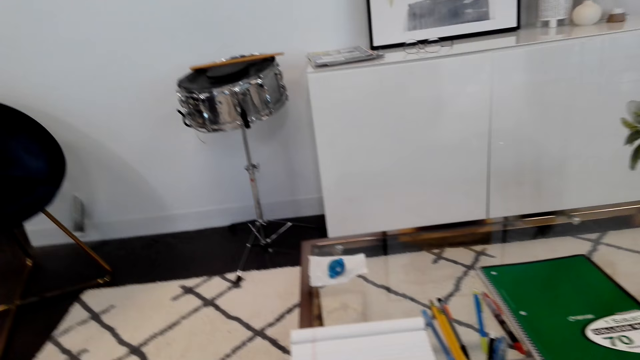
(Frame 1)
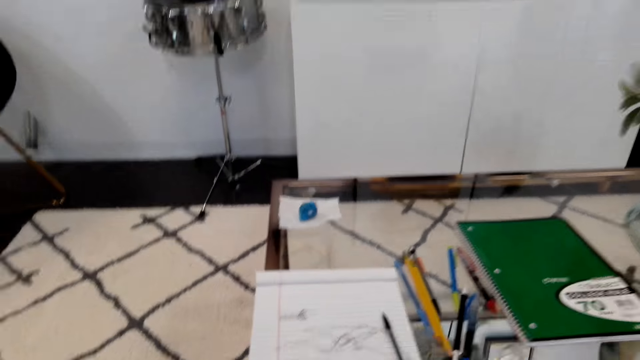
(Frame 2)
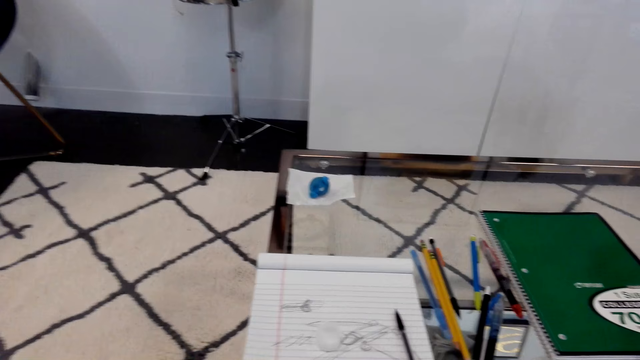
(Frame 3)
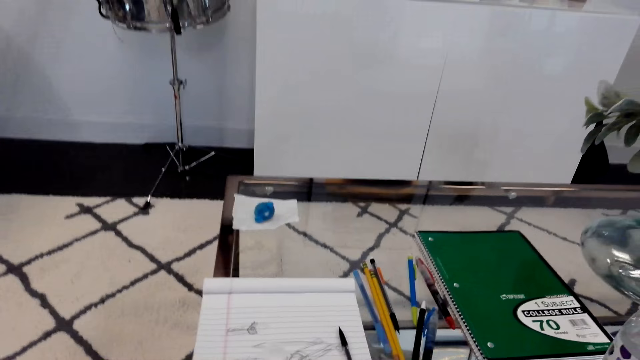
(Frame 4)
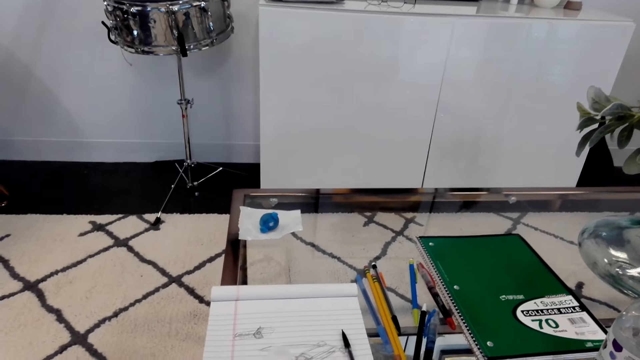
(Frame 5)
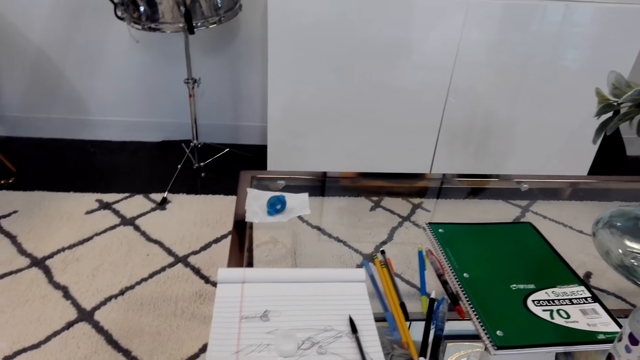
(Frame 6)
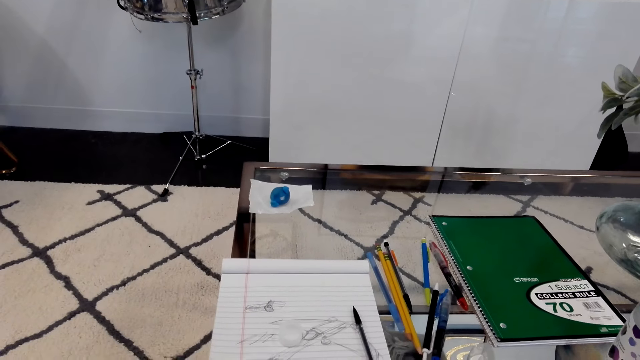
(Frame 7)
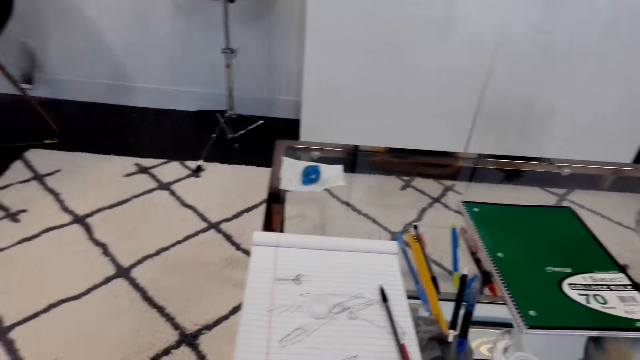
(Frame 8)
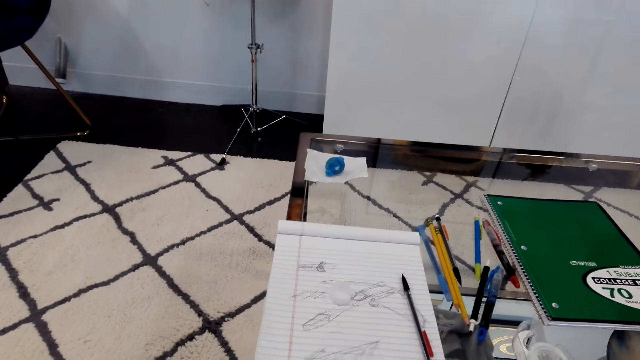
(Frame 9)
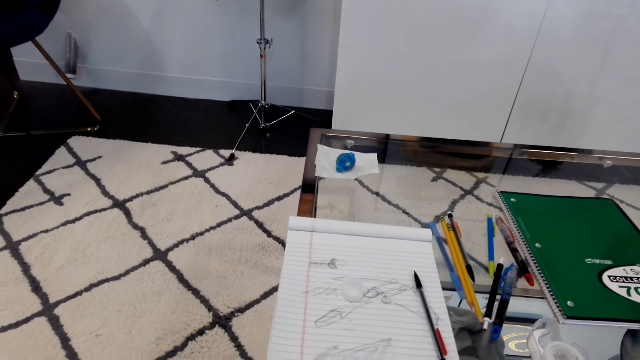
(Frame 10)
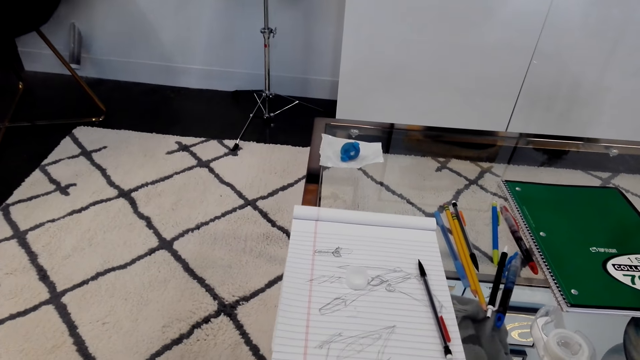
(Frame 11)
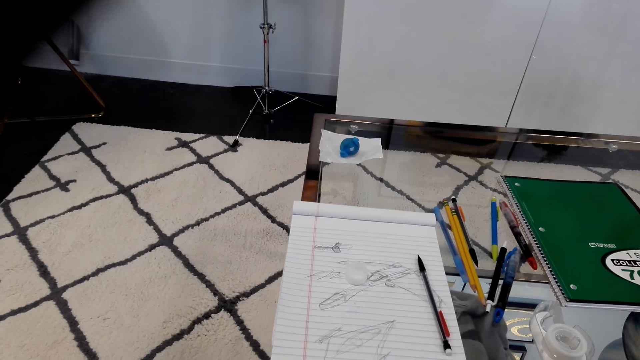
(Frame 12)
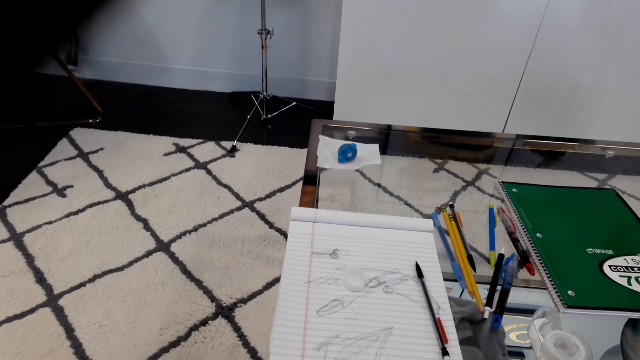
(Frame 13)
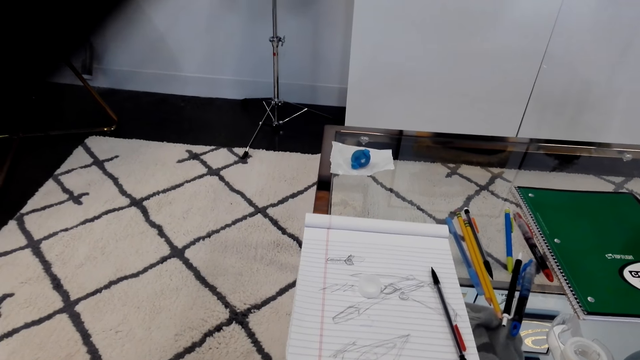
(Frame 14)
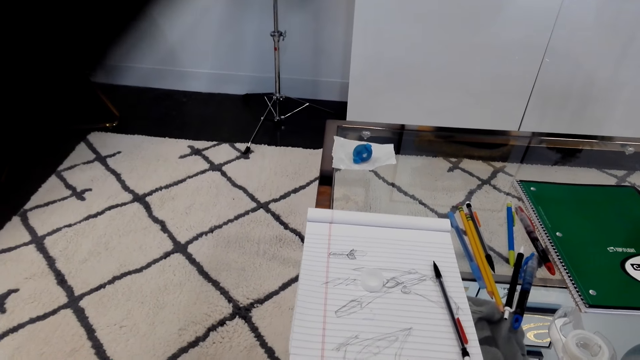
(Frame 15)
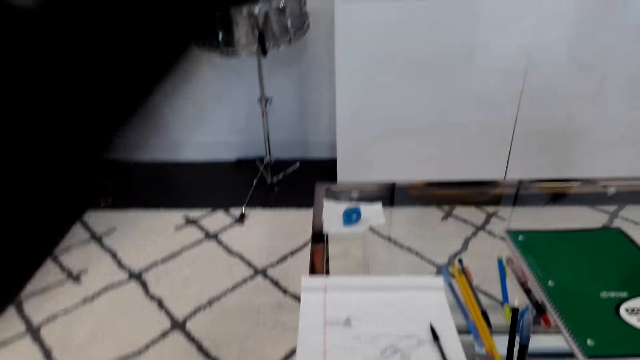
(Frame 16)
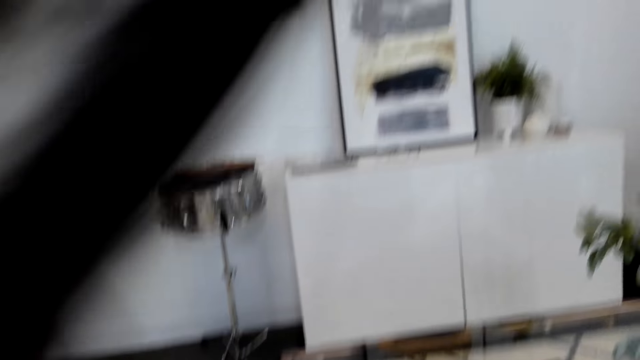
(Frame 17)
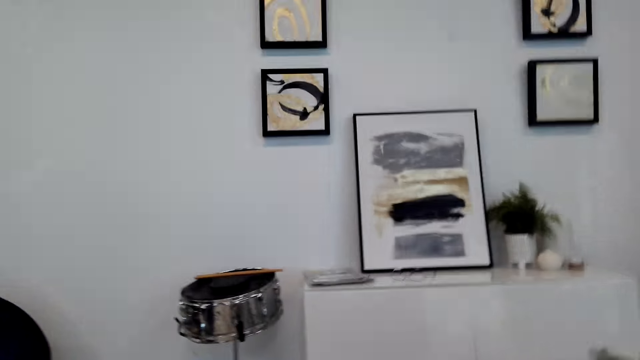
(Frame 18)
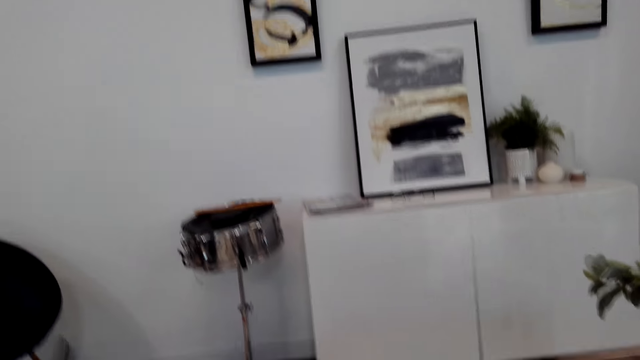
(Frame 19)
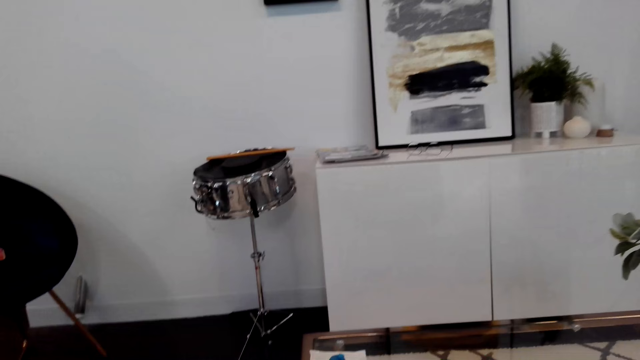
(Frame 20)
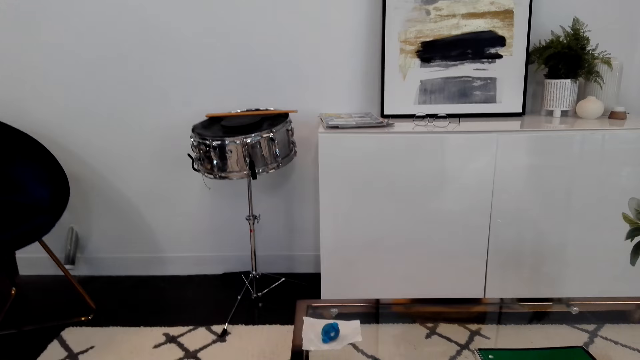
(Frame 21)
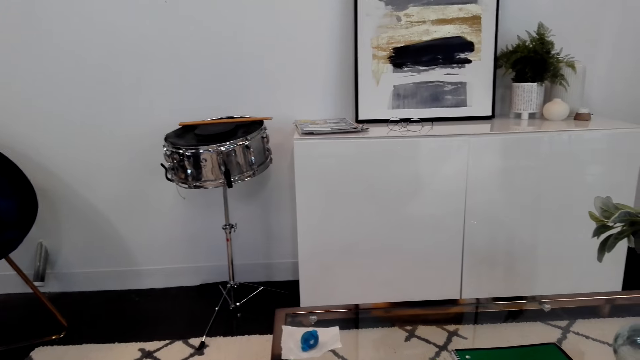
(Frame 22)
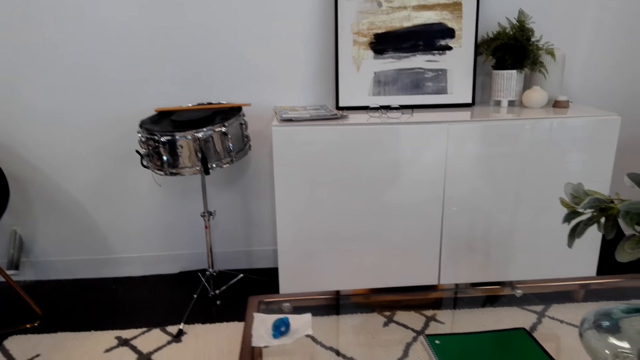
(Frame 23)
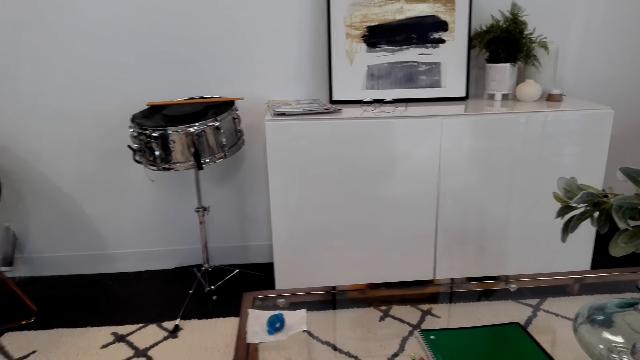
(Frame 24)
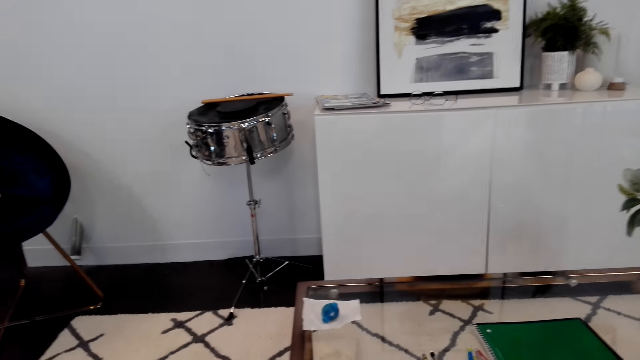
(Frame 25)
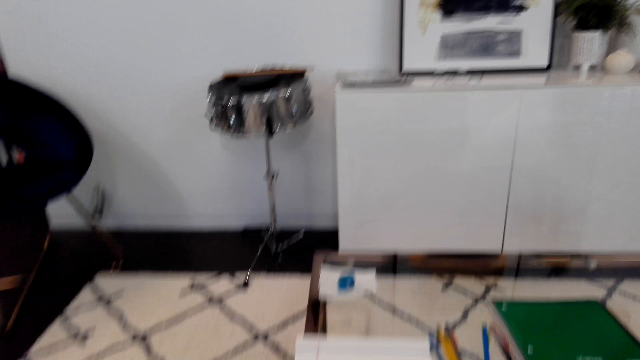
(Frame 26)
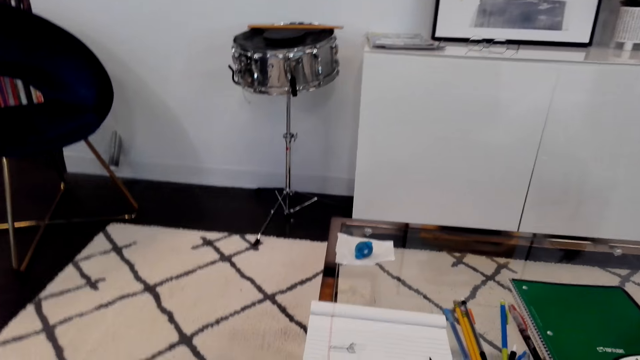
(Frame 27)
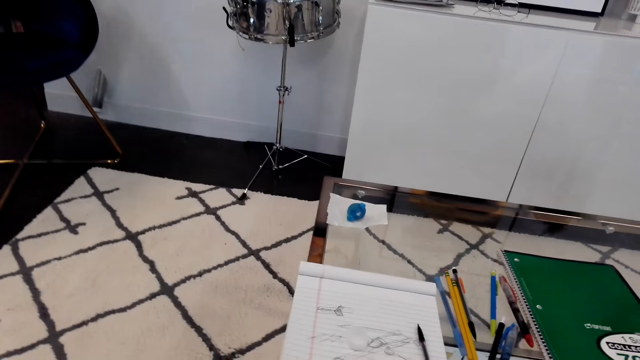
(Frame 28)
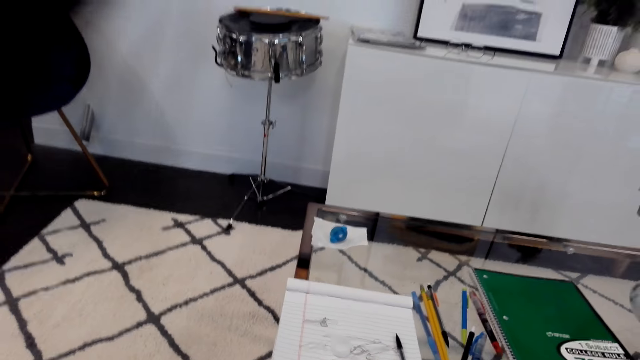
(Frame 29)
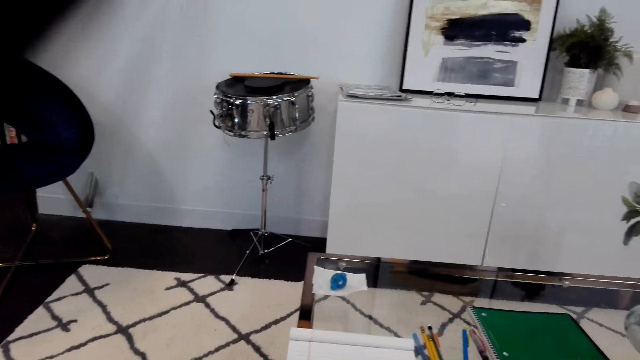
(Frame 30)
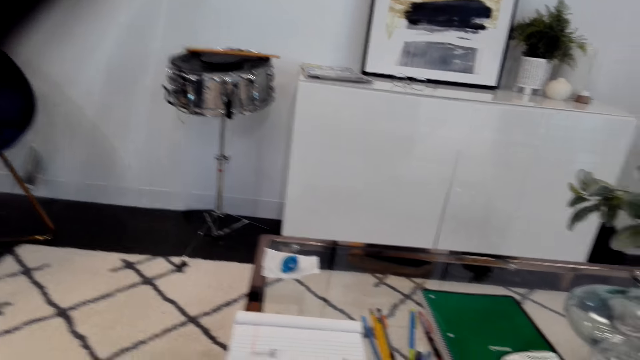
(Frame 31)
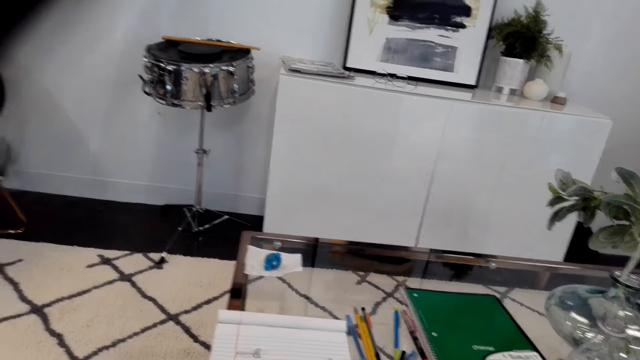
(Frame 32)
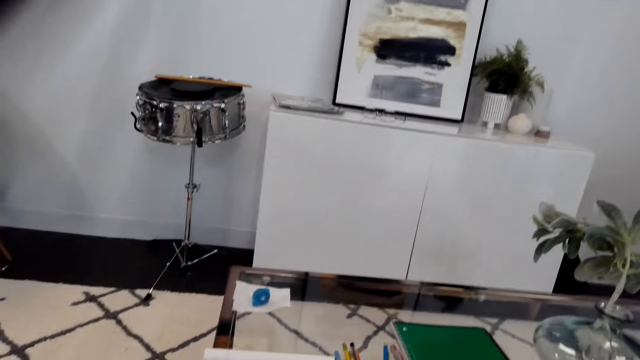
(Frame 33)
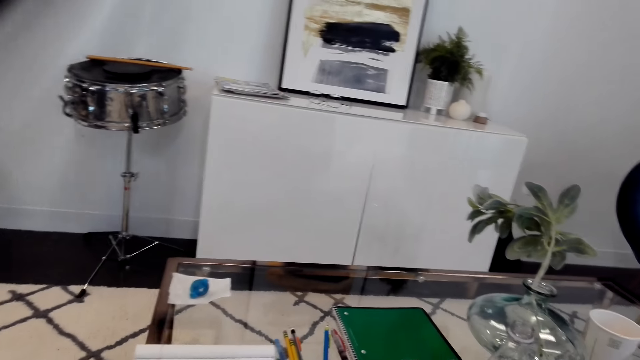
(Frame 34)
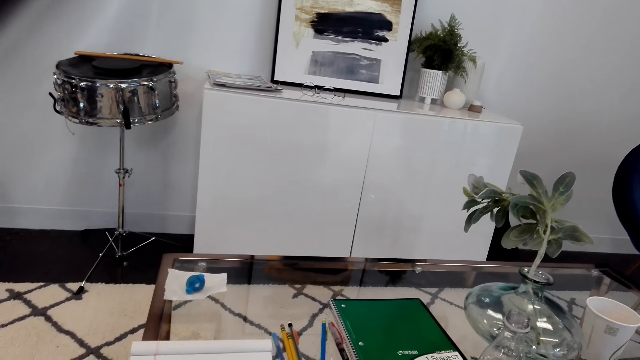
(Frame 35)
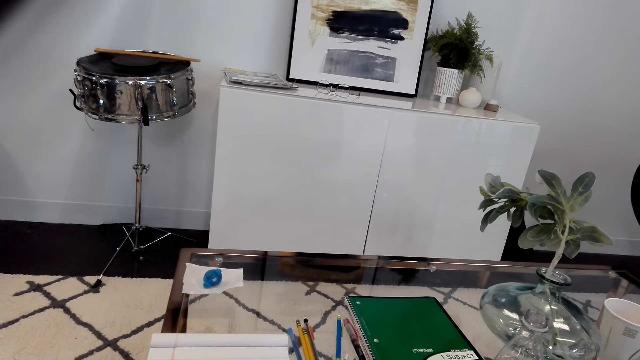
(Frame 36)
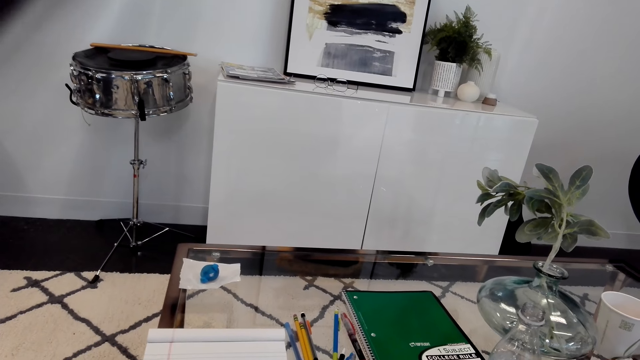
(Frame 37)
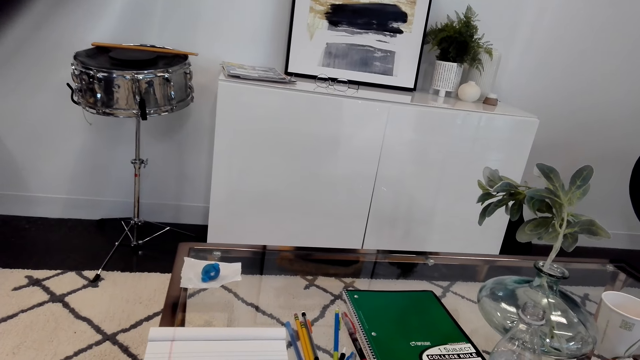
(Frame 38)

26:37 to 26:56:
The camera wearer looks at the wall. They look at the cabinet. They stare at the table.
